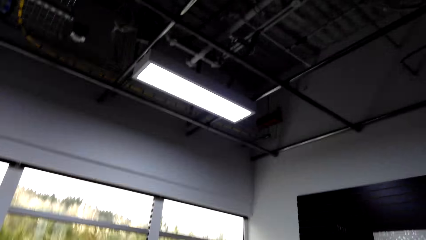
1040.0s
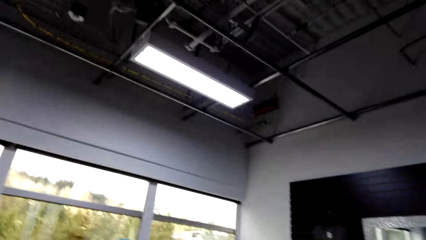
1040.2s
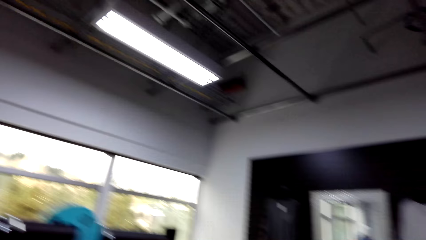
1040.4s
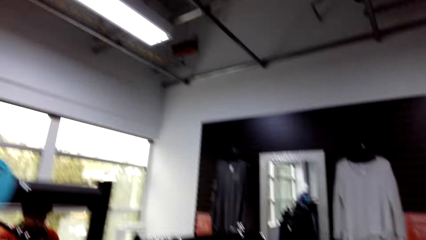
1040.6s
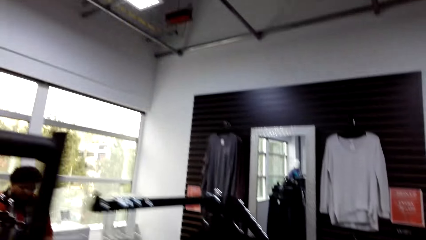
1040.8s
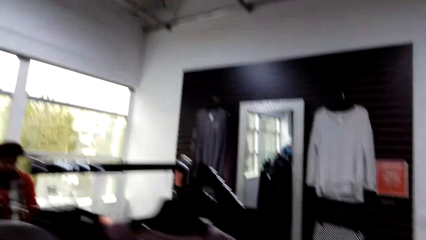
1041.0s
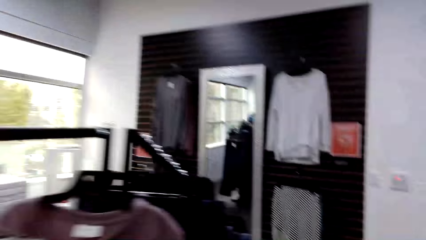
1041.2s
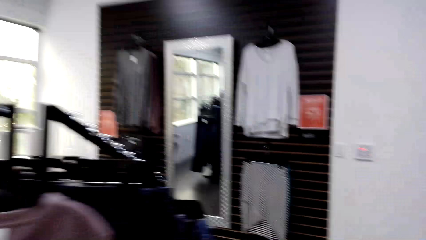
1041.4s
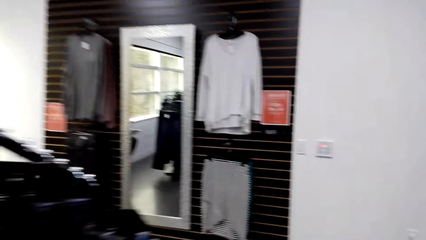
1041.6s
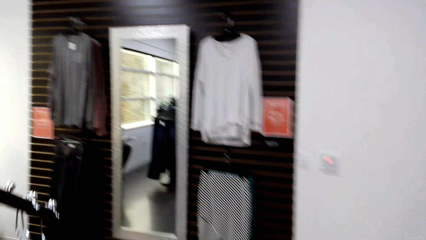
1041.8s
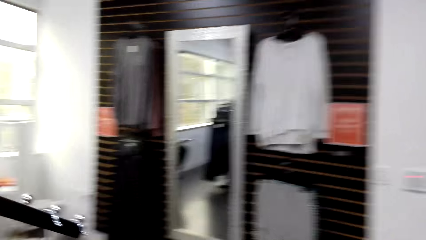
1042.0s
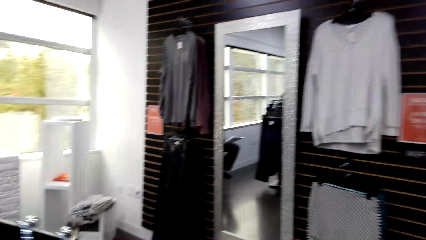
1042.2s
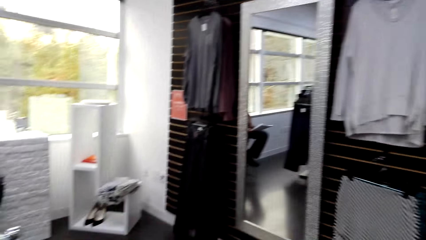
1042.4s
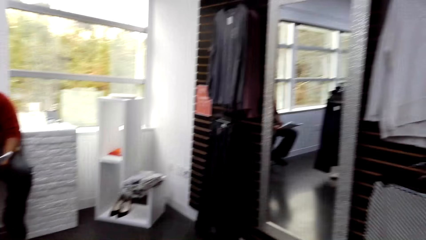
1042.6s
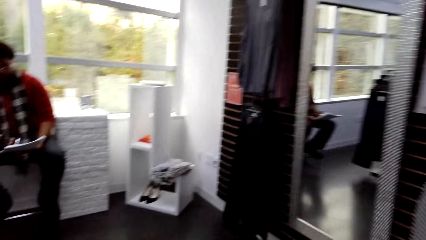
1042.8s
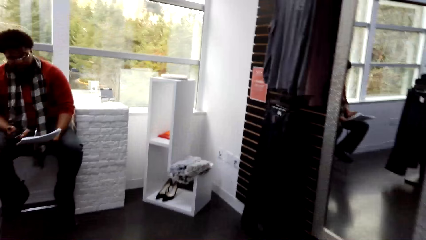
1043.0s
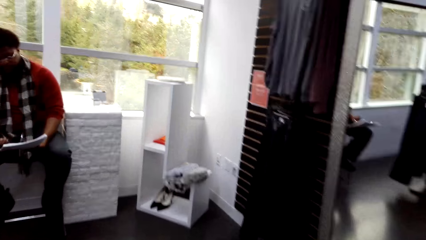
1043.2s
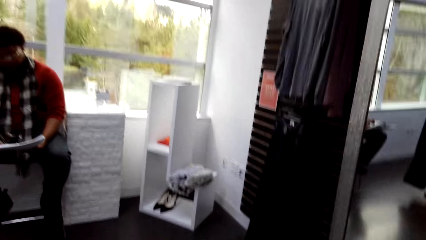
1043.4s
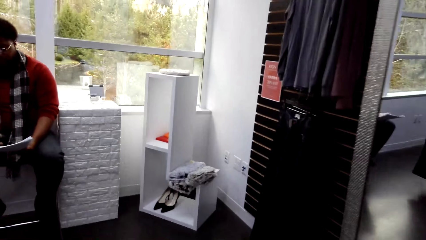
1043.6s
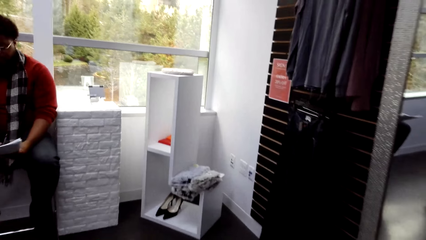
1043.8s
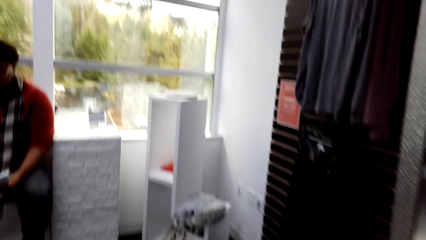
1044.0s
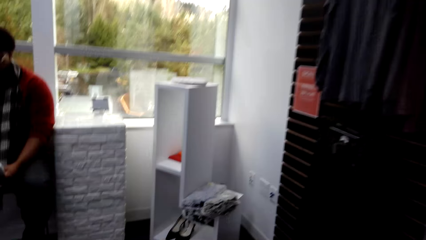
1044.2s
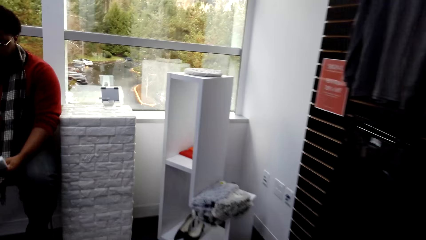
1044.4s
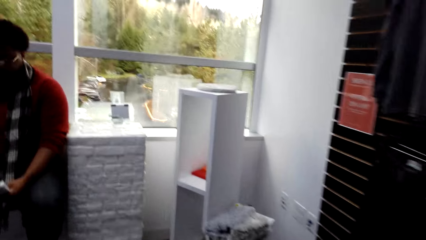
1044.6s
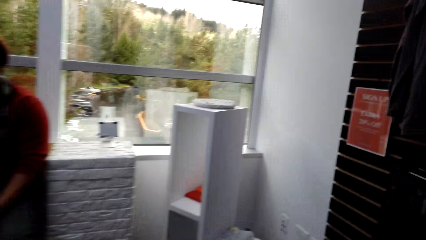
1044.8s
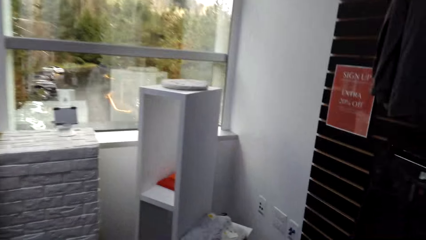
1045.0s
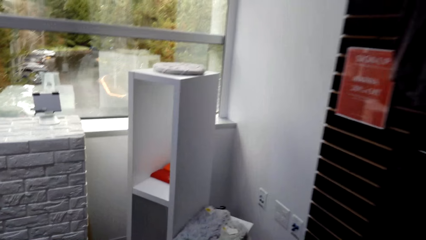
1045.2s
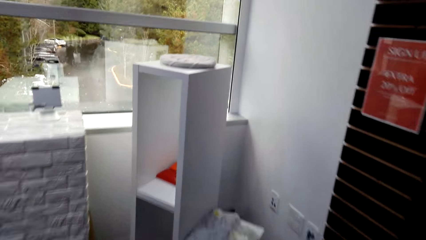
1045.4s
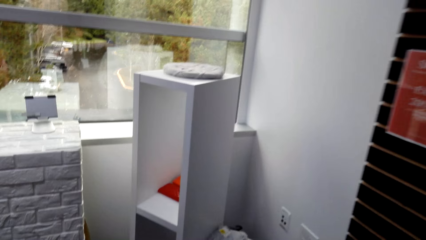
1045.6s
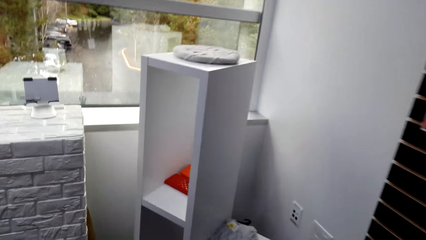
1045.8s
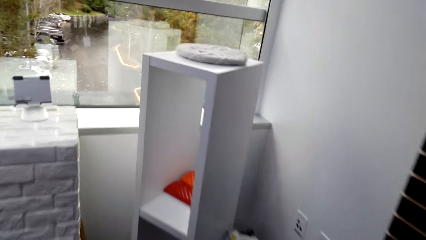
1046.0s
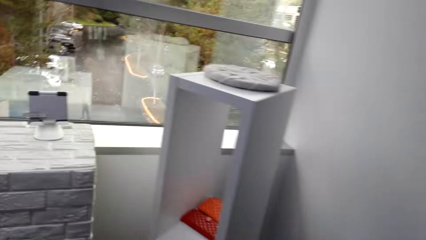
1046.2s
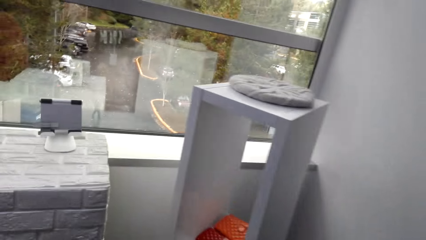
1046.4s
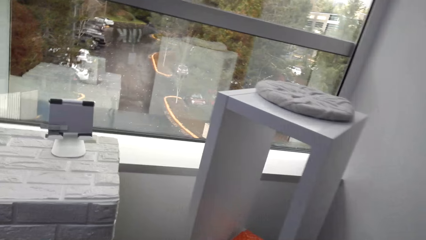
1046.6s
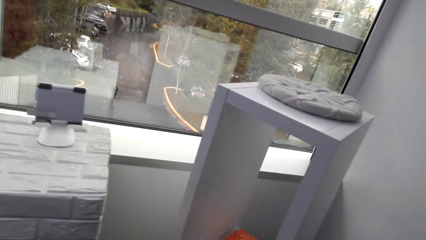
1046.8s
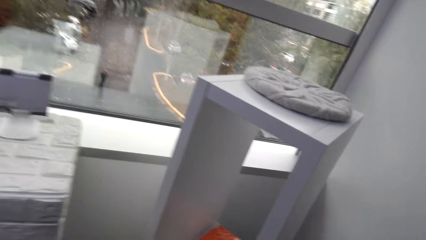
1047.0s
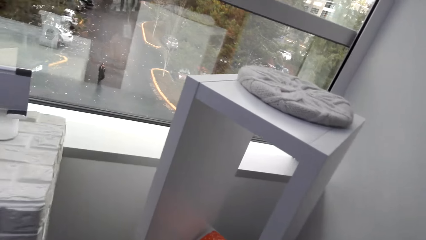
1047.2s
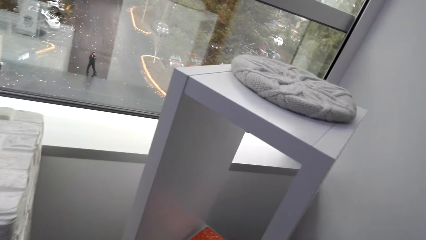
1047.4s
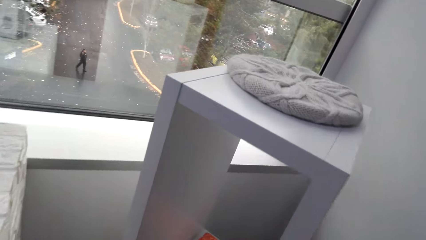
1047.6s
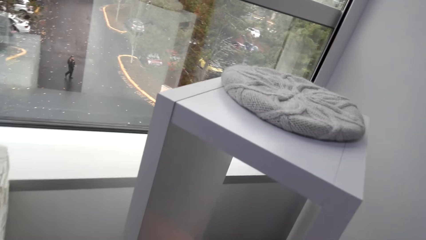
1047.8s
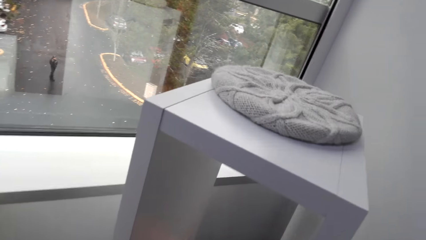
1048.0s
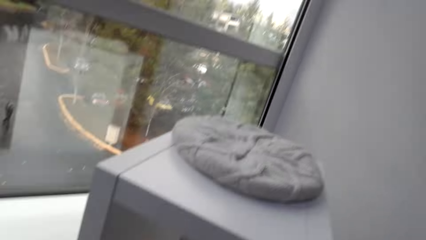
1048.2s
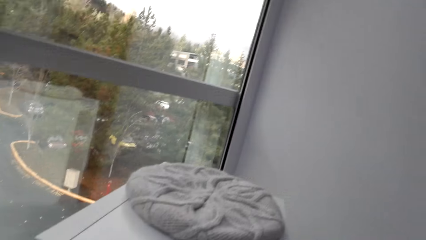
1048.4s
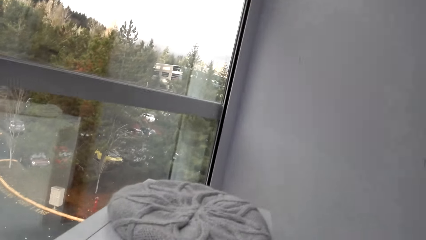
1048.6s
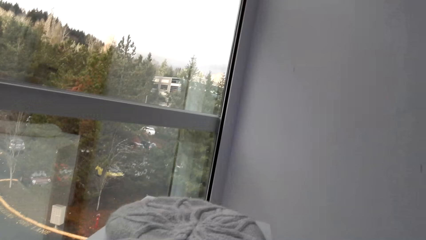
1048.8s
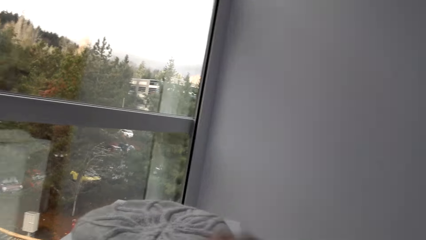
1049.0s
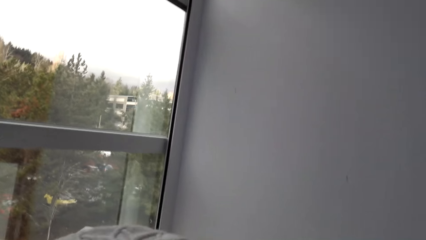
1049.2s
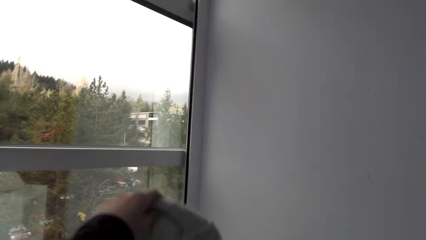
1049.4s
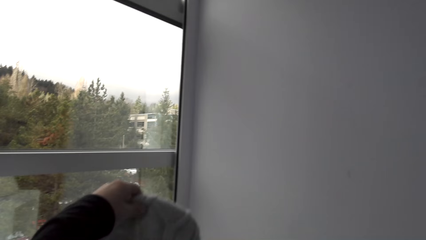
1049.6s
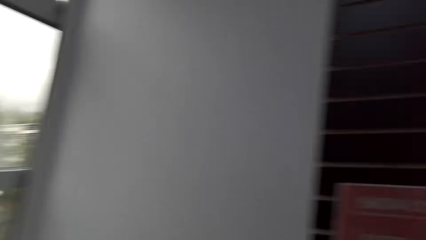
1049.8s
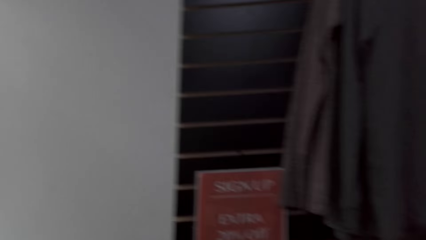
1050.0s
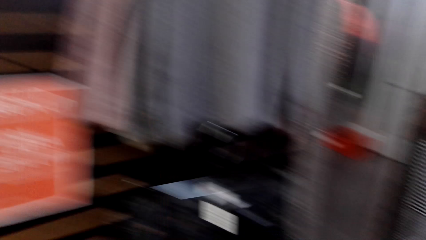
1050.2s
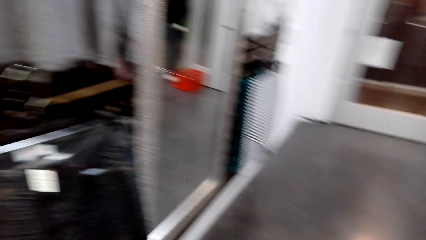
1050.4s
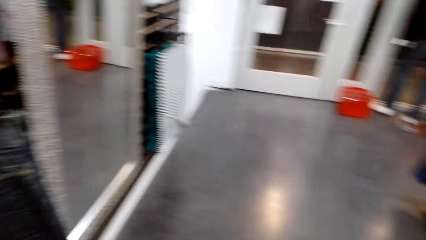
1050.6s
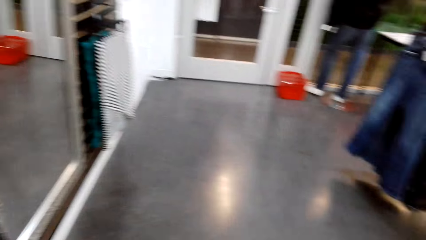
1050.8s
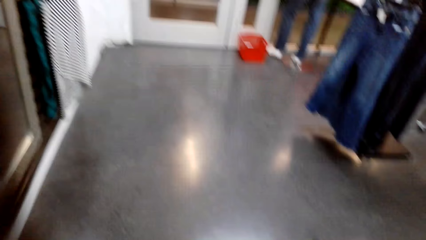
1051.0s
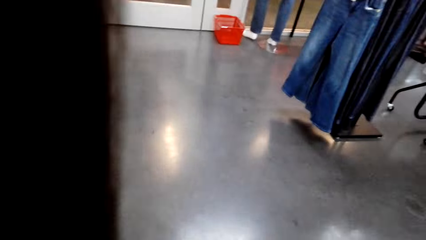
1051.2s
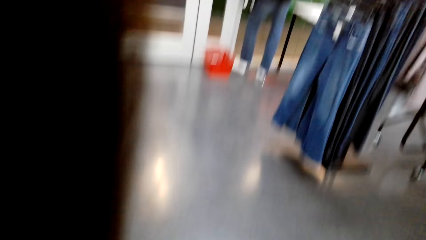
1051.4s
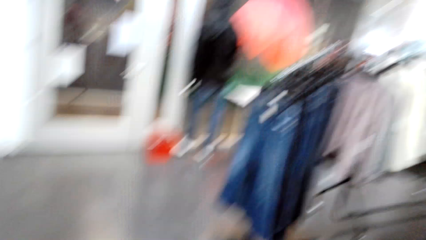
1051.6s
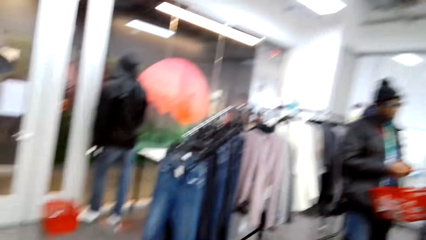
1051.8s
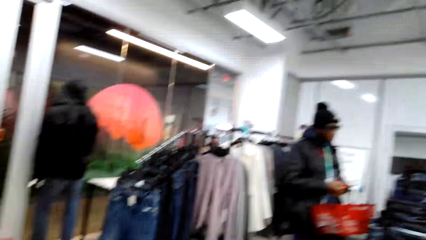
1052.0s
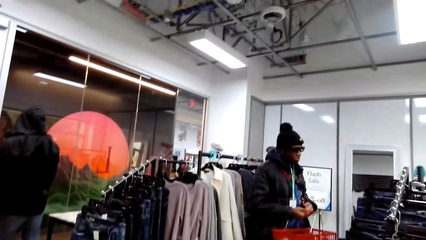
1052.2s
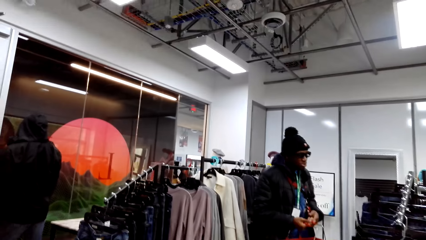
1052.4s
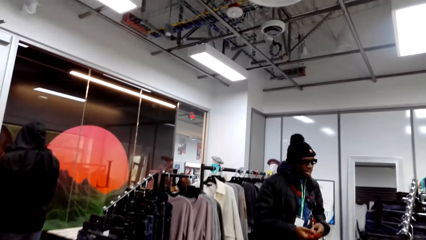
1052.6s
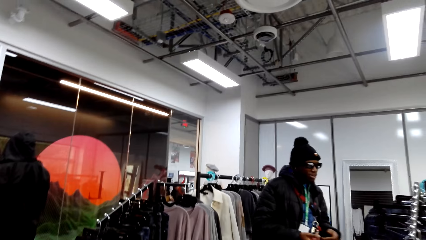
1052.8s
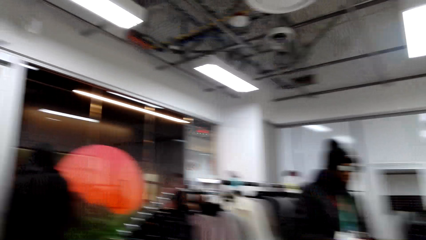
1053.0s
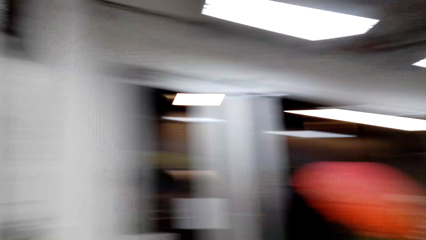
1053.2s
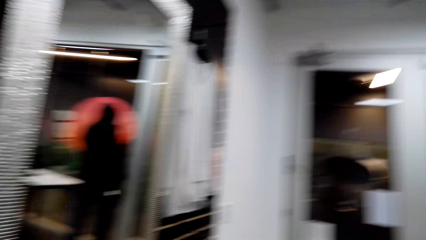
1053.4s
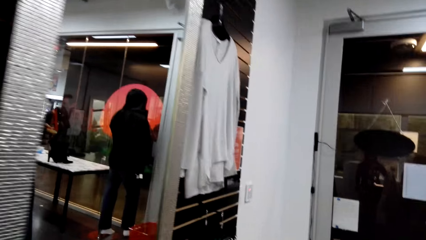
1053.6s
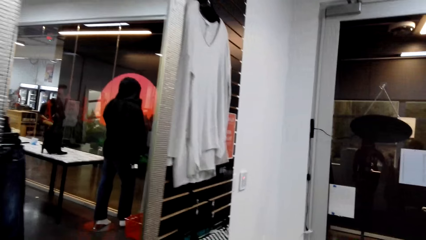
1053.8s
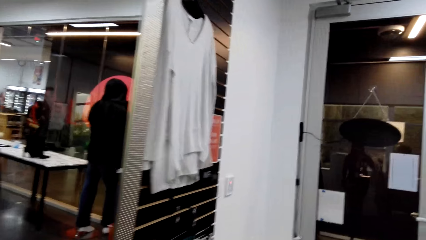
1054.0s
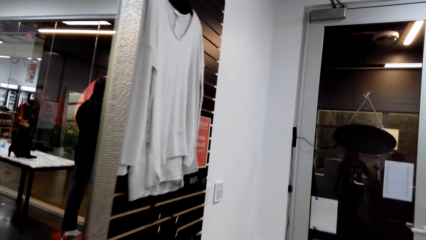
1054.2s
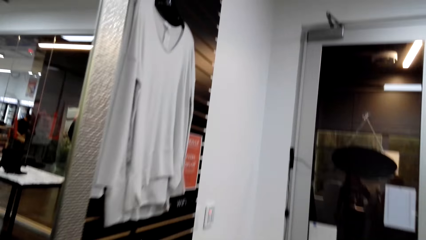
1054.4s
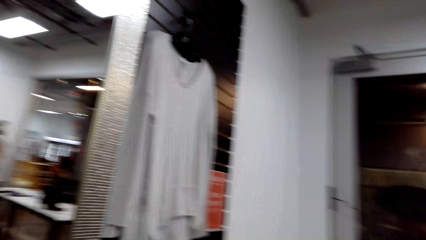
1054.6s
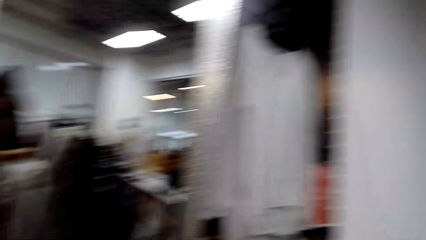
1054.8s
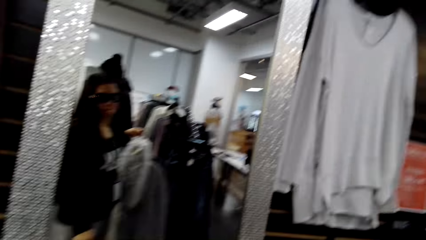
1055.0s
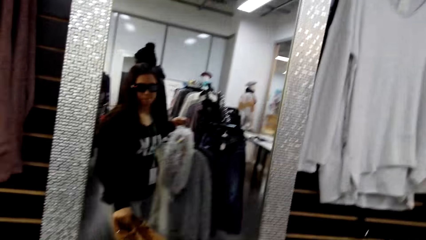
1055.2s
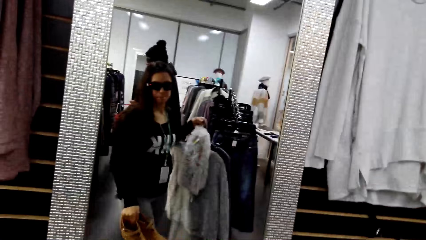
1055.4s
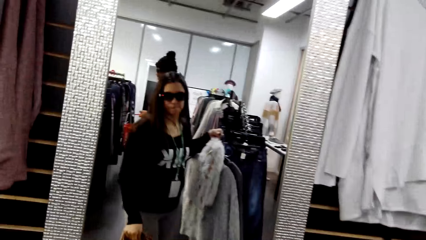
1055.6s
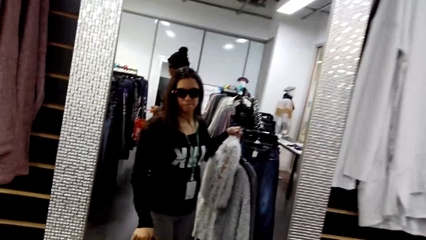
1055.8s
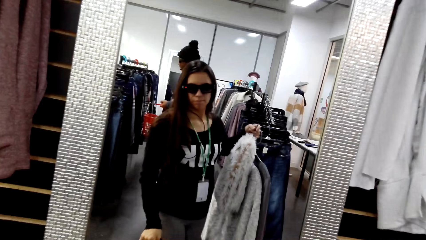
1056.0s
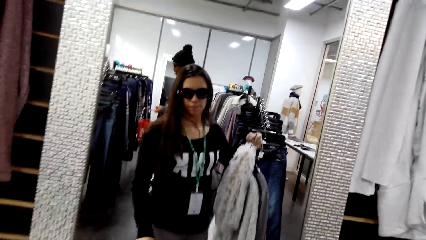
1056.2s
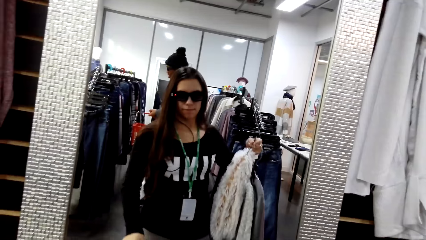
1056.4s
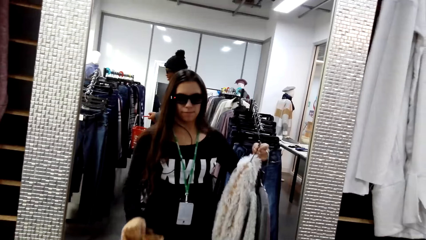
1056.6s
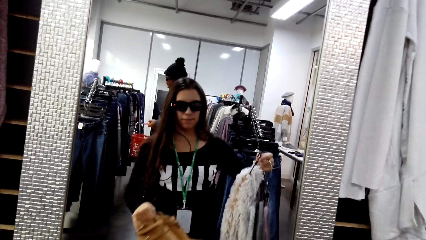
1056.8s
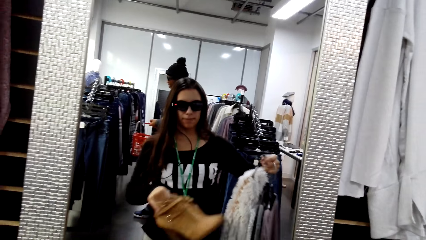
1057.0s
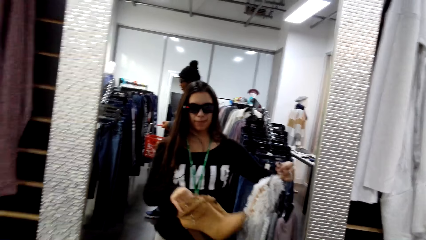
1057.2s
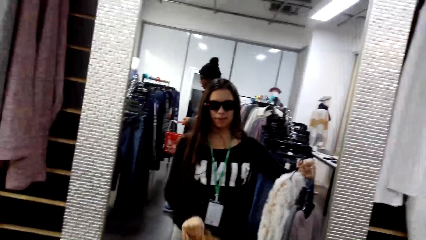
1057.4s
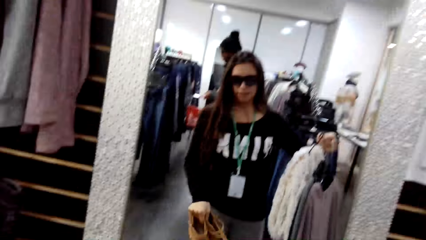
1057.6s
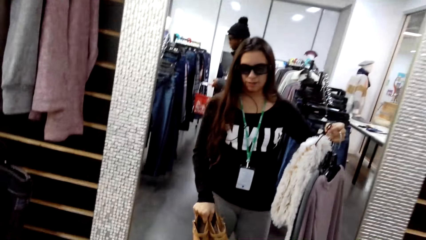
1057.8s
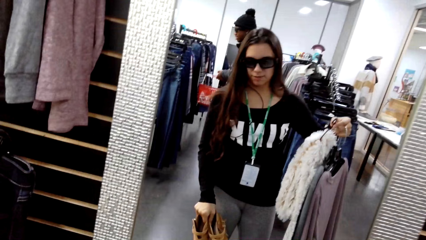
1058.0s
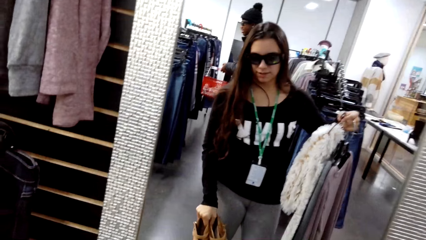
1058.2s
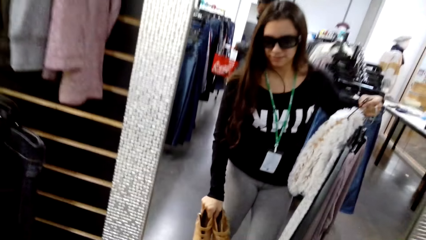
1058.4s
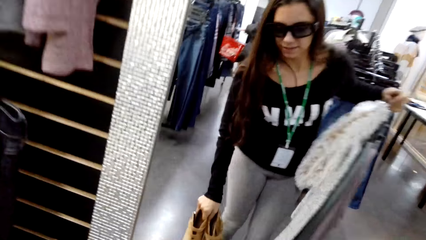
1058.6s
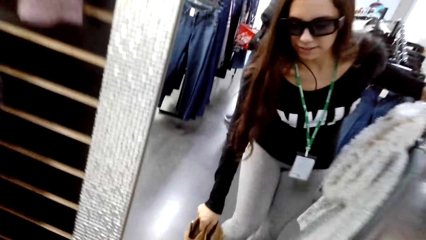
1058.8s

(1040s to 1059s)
The camera wearer walks around the store. She looks at the hat on the stand. She walks around the store again and looks around the store. She looks at herself on the mirror. She looks at the clothes in the mirror.
